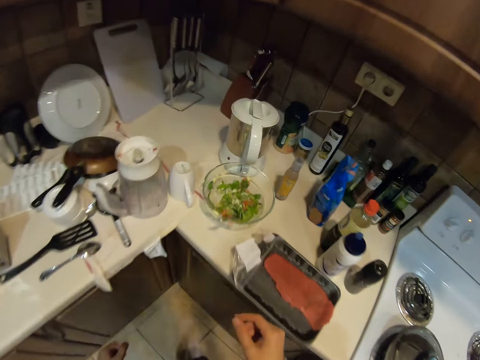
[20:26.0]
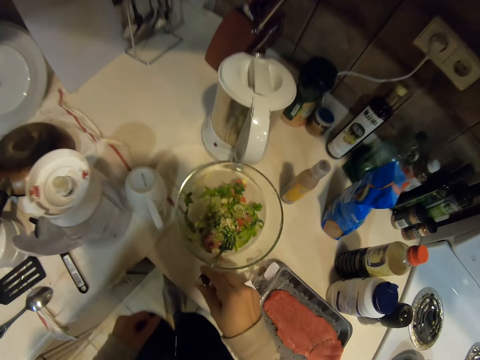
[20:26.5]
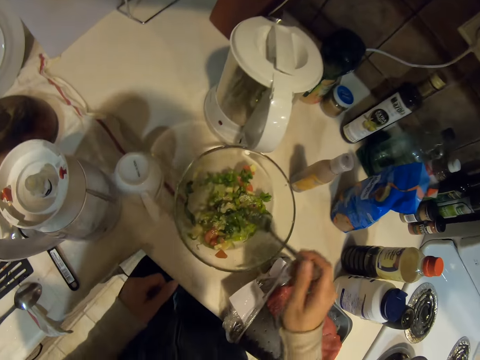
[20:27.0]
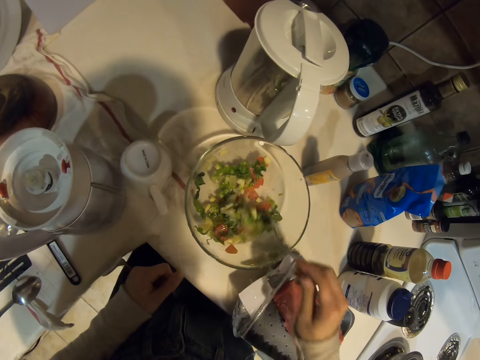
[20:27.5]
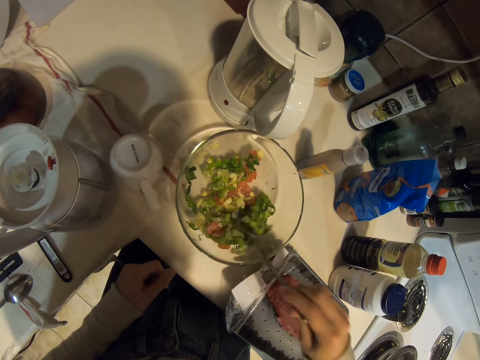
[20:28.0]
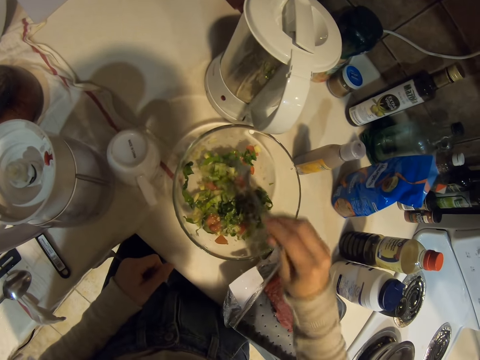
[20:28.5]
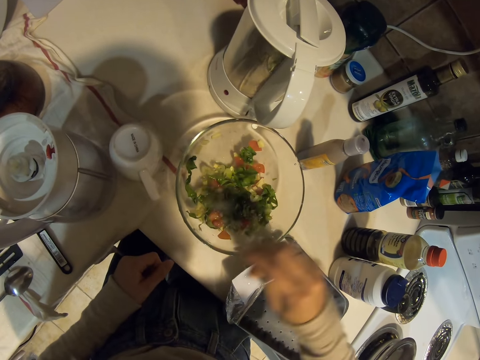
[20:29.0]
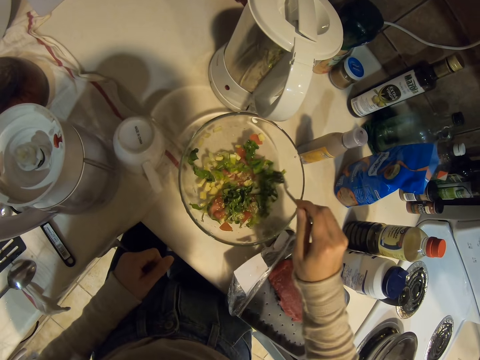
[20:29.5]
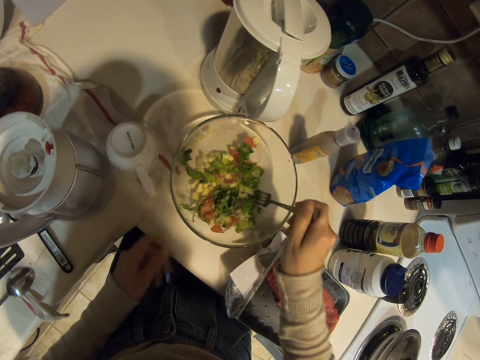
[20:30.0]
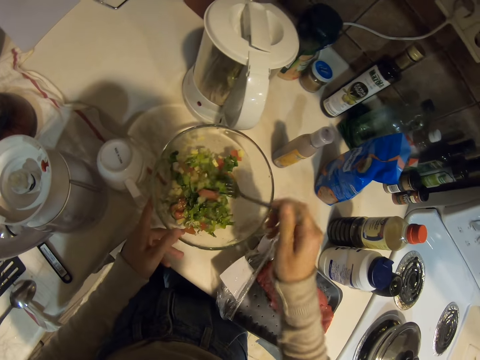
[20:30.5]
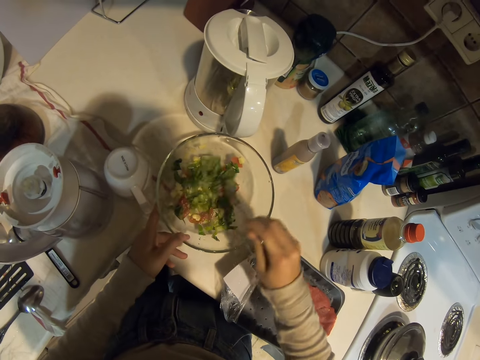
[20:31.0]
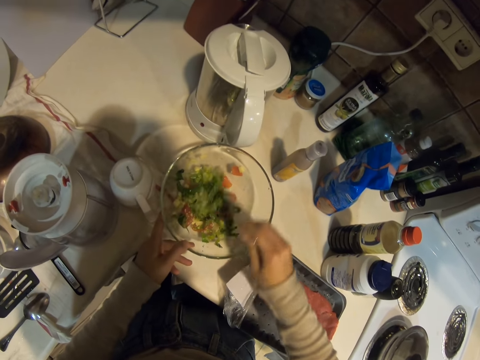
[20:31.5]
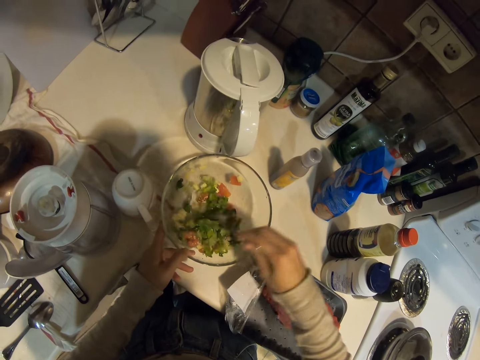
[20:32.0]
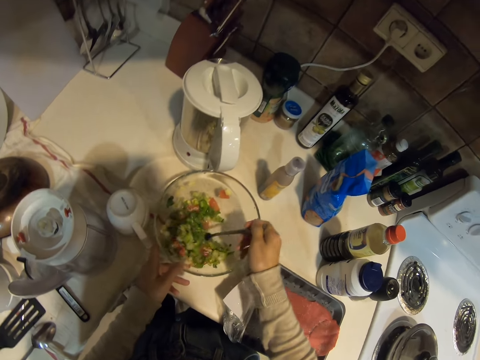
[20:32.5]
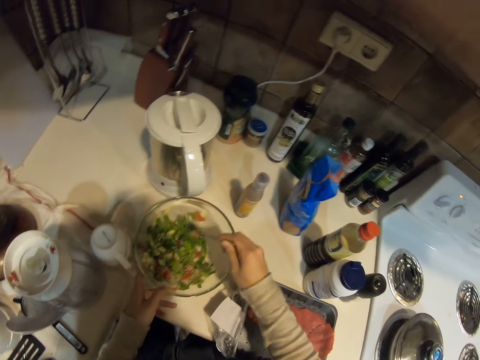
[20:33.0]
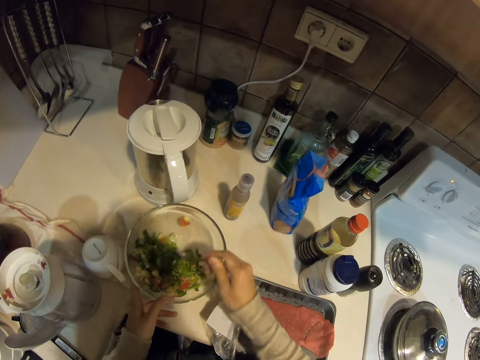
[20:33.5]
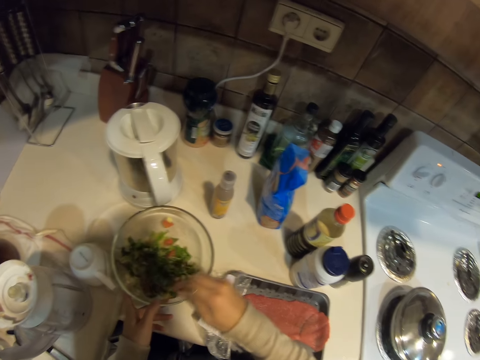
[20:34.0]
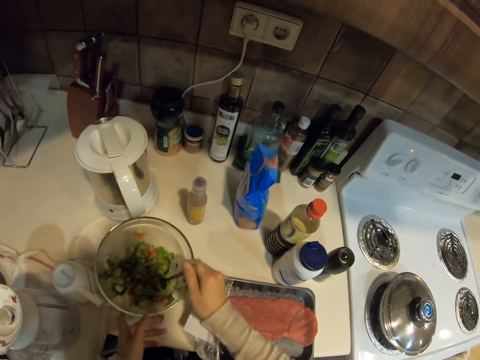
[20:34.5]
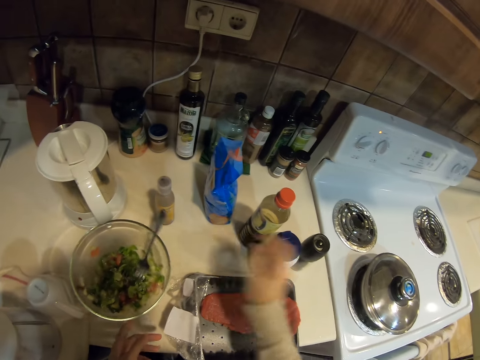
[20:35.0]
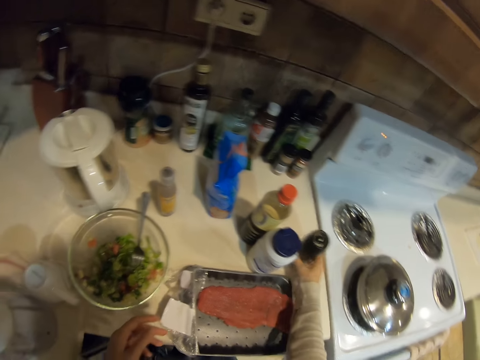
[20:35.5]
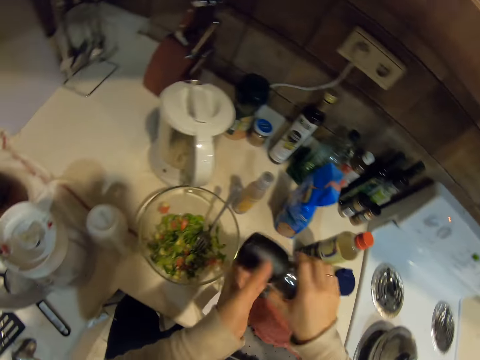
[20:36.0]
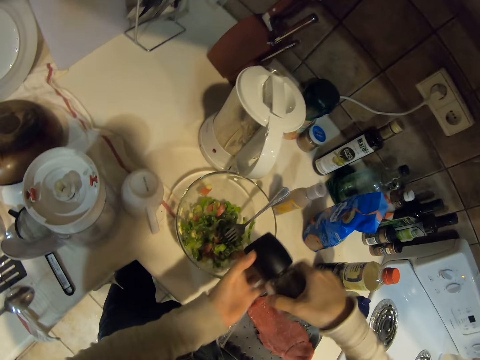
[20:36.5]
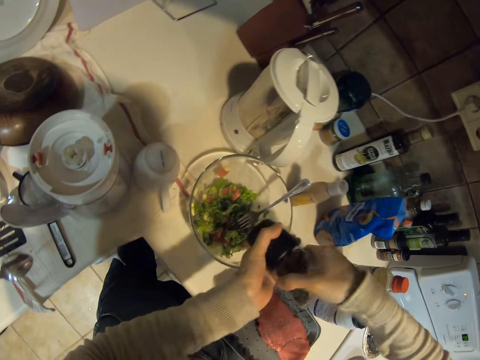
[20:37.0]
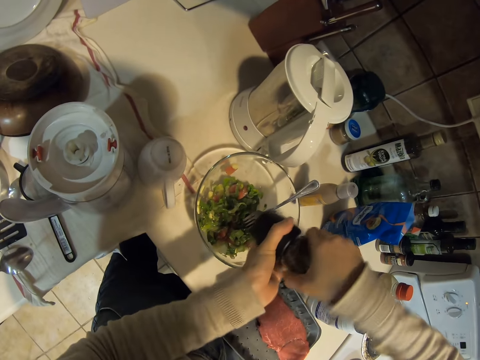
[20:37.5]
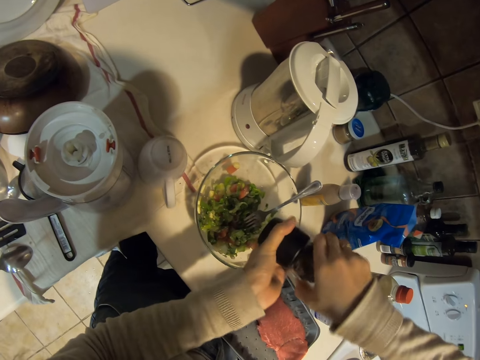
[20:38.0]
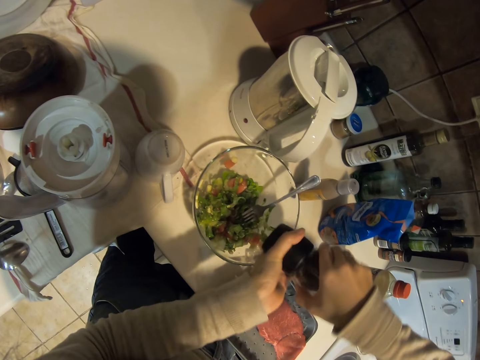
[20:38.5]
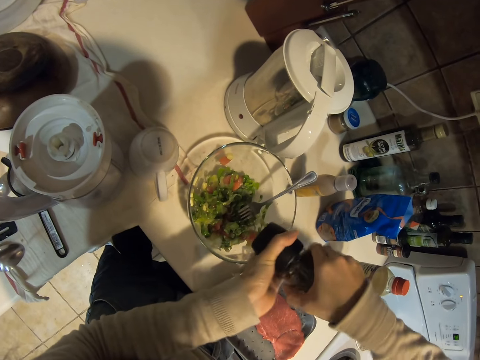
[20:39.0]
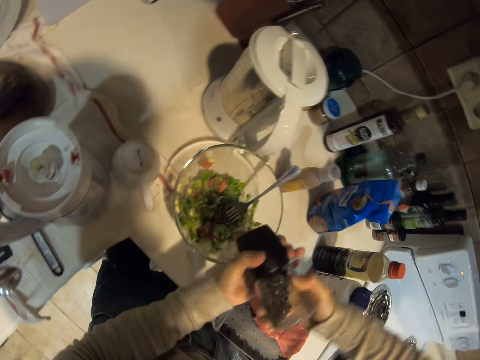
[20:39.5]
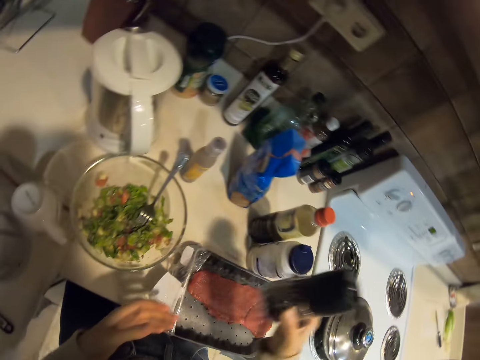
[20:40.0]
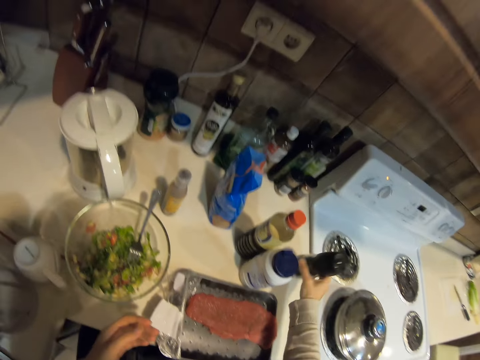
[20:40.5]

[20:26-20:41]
The camera wearer picks up a fork. They mix the ingredients with the fork in the bowl. They pick up a bottle or can of black pepper from the counter. They sprinkle the black pepper on the mixture. They place the can on the counter.

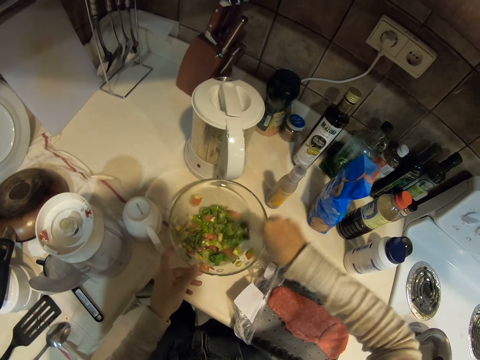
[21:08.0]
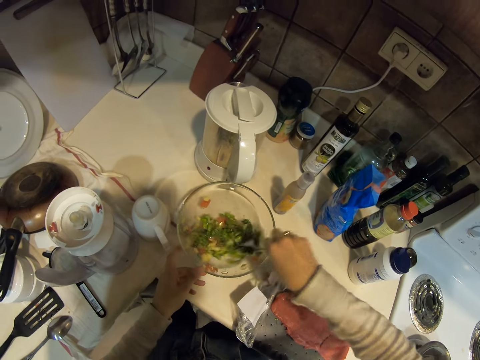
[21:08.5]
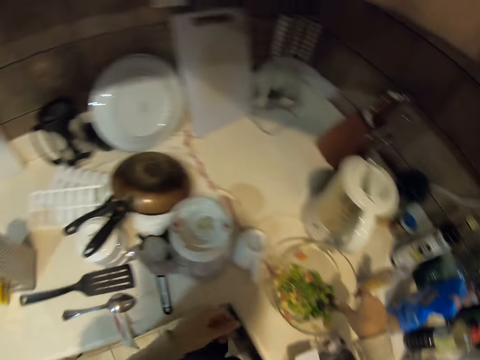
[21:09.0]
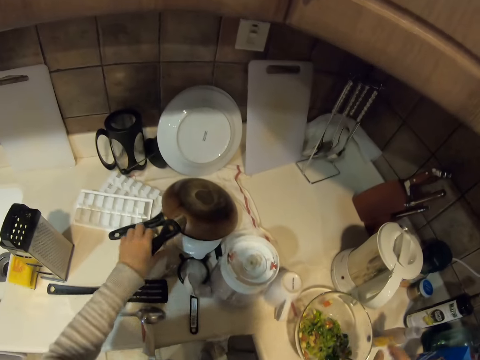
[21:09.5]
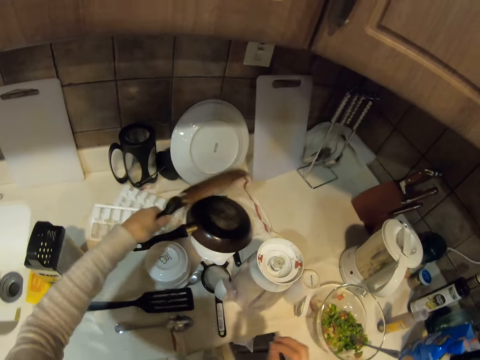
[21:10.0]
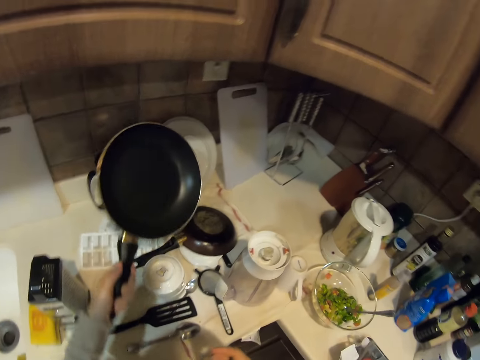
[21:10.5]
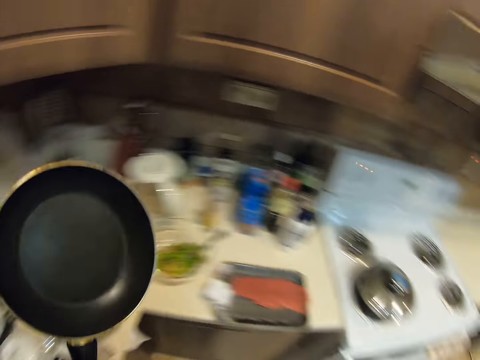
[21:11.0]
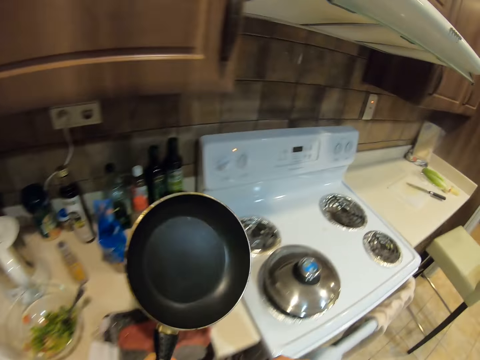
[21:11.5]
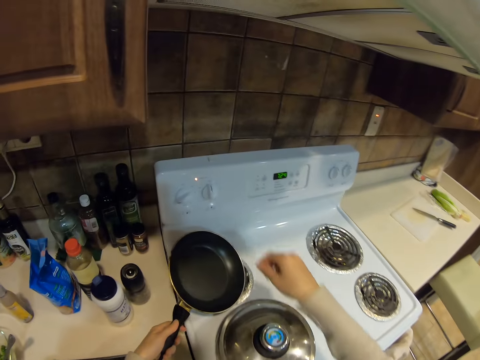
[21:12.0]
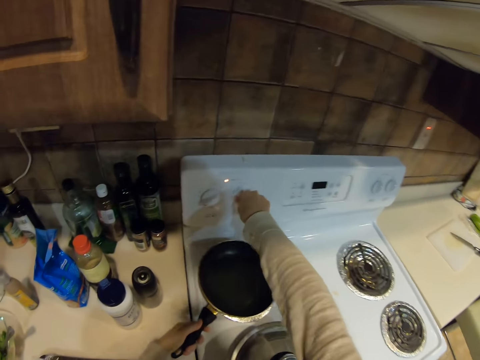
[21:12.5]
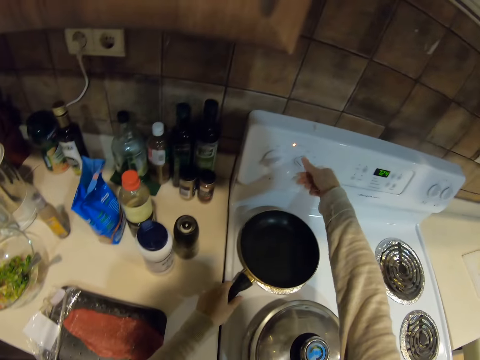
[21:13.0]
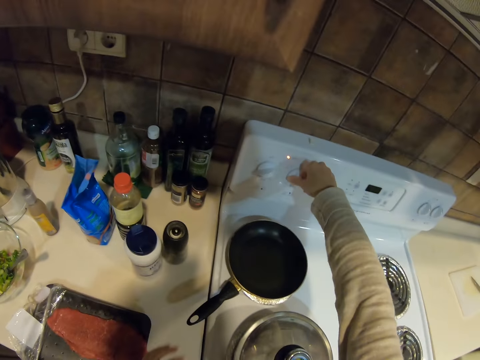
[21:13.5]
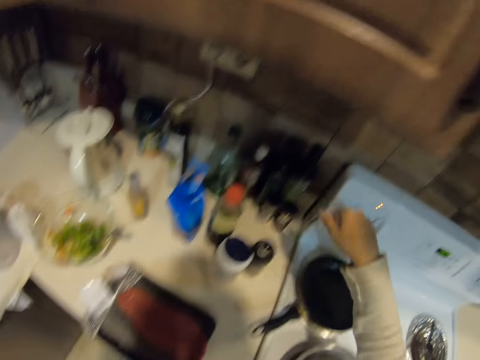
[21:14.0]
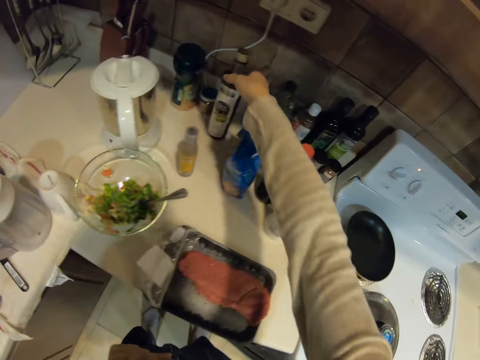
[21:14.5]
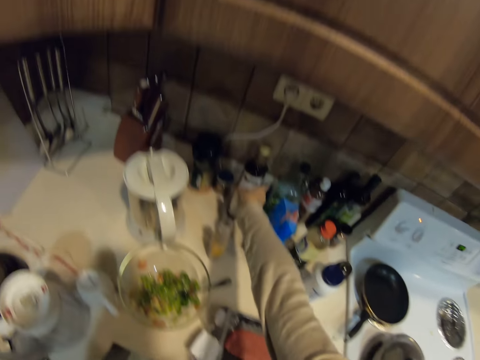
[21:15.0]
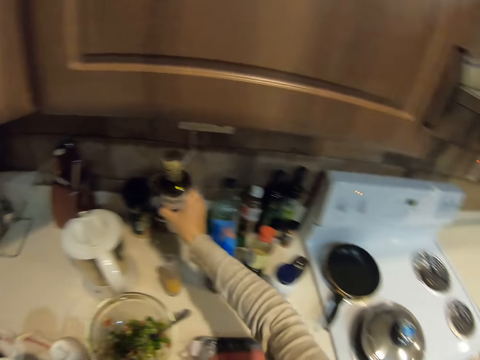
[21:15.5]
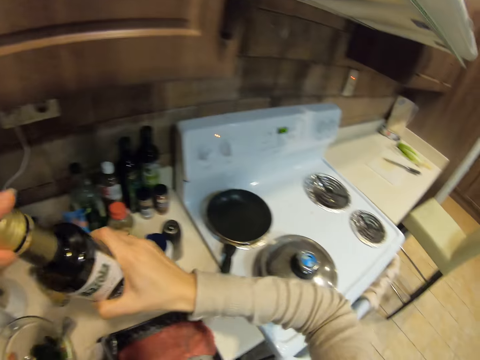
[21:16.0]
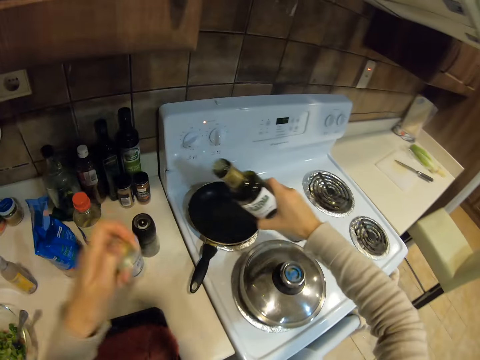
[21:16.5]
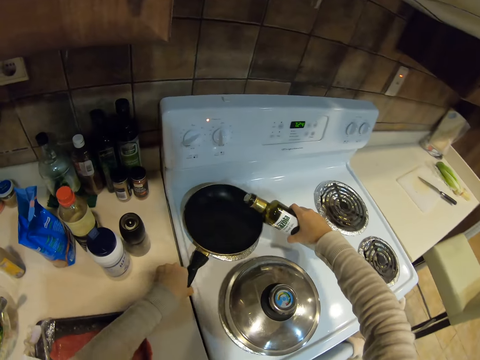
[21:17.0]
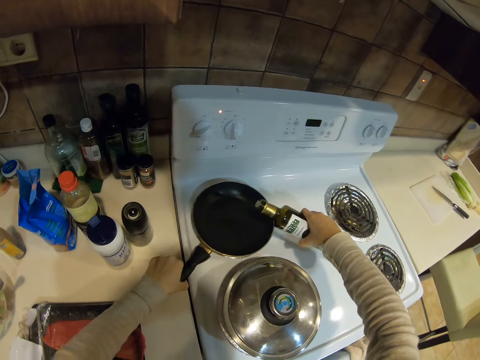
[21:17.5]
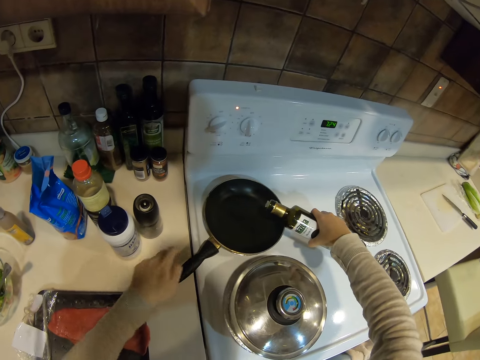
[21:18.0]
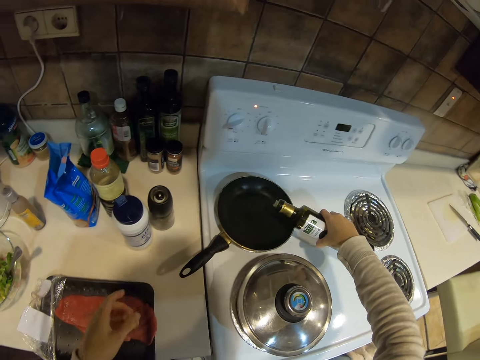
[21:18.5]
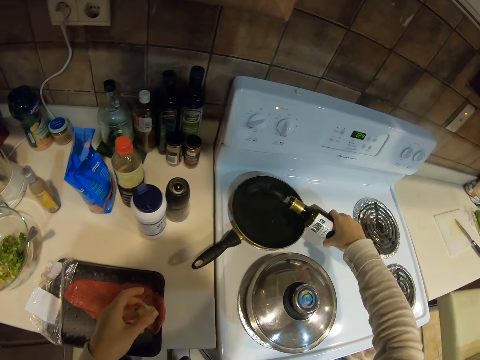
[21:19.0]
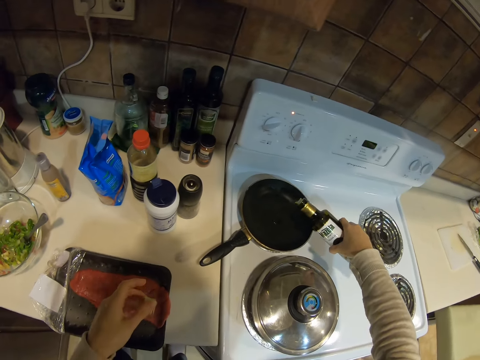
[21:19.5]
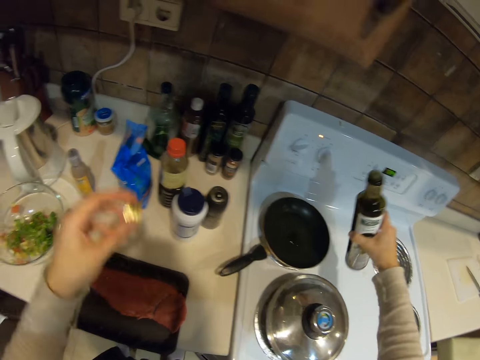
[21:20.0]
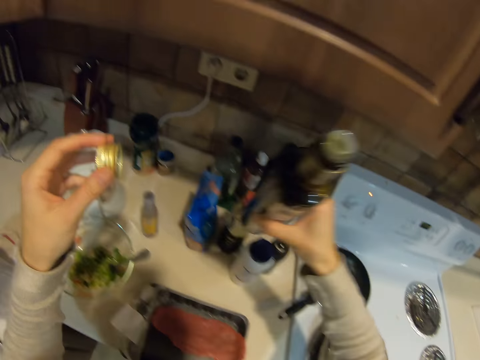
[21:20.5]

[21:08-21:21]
The camera wearer picks up a frying pan from another pan. They place the frying pan on the cooker. They start the cooker and turn a cooker button. They pick up a bottle of cooking oil from the counter. They open the bottle of oil. They adjust the frying pan. They place salad in the pan and pour some oil in the pan.
